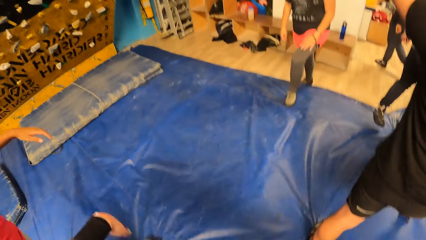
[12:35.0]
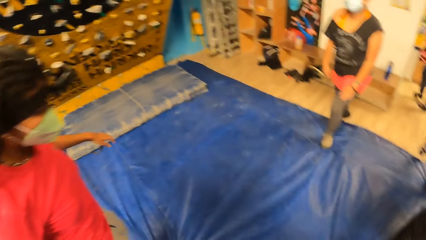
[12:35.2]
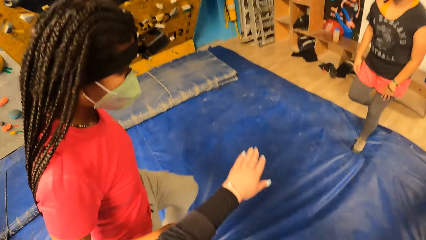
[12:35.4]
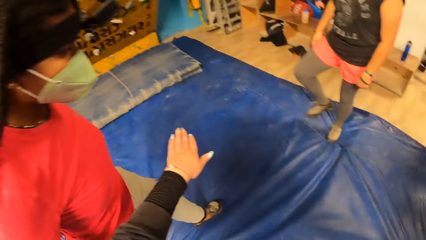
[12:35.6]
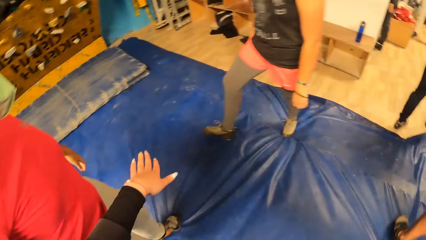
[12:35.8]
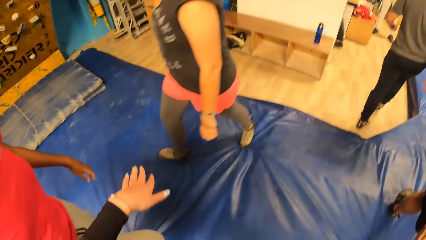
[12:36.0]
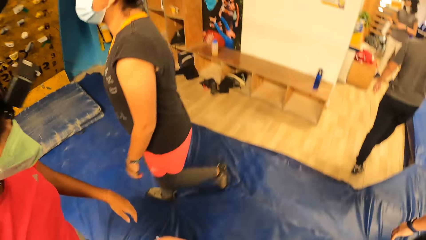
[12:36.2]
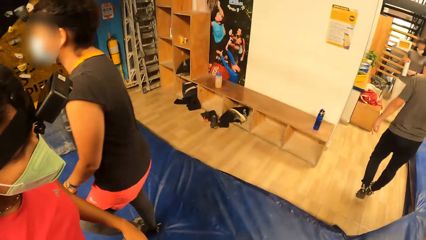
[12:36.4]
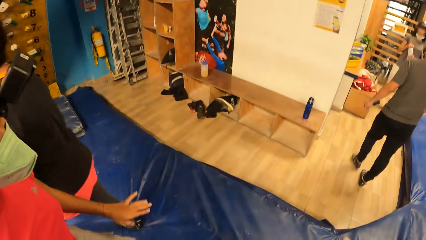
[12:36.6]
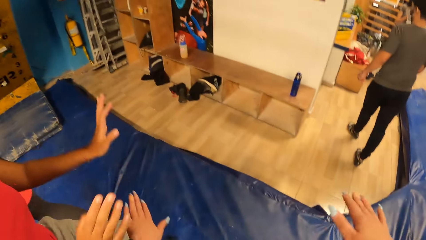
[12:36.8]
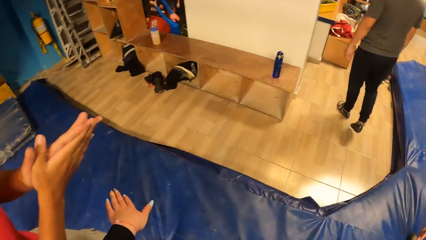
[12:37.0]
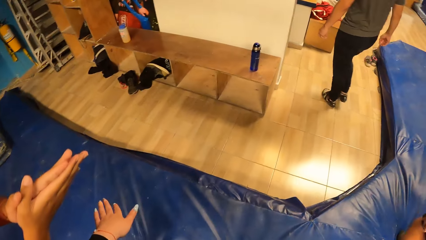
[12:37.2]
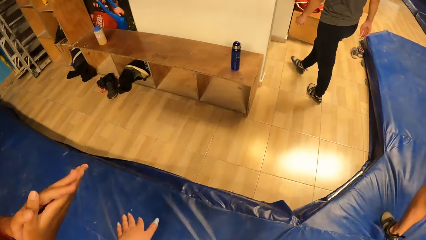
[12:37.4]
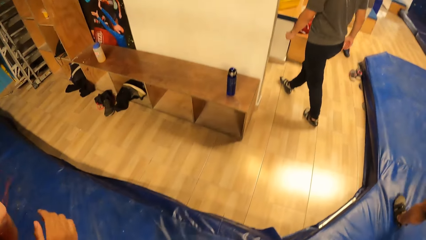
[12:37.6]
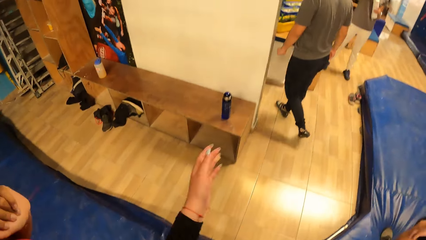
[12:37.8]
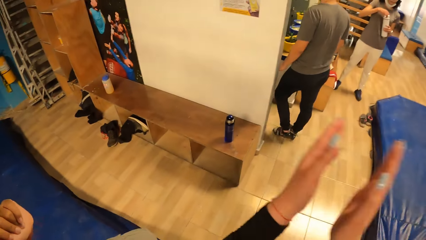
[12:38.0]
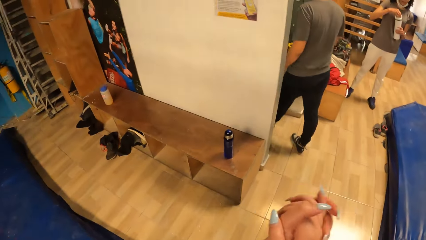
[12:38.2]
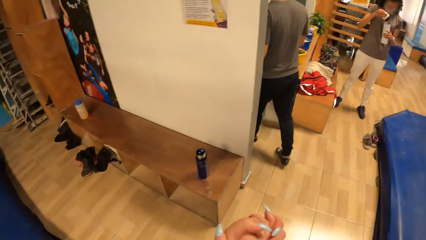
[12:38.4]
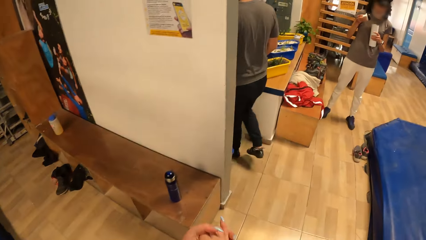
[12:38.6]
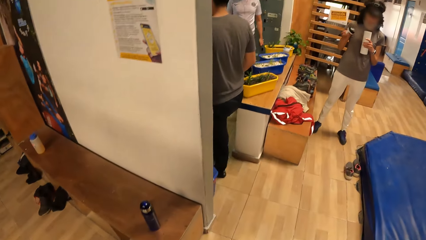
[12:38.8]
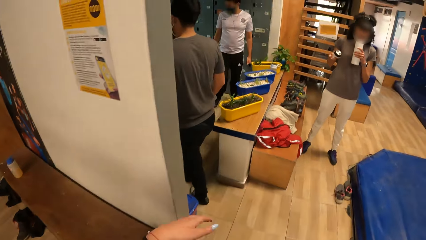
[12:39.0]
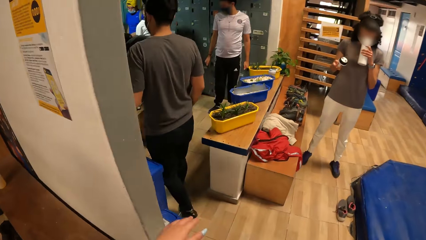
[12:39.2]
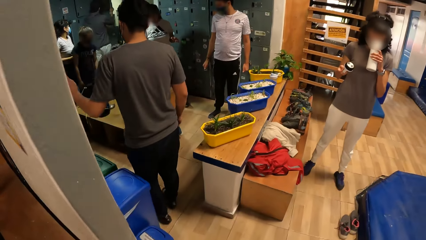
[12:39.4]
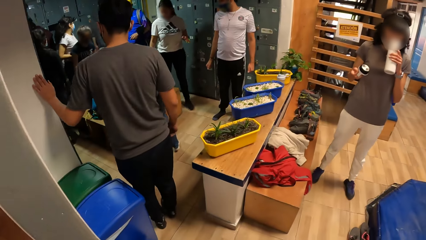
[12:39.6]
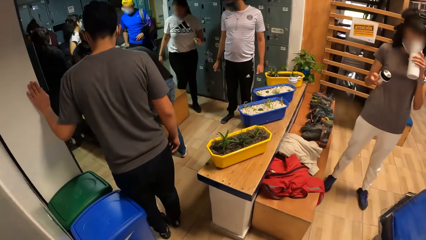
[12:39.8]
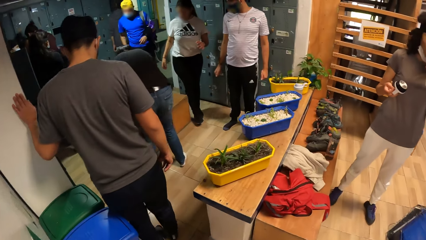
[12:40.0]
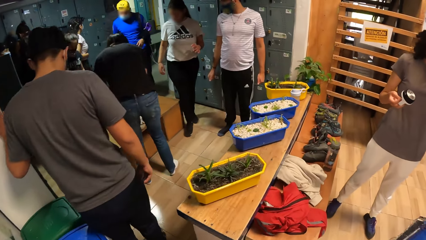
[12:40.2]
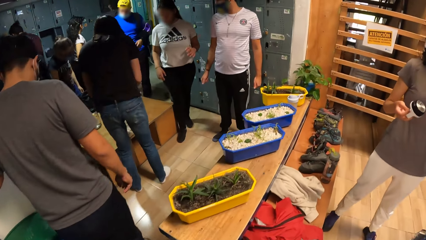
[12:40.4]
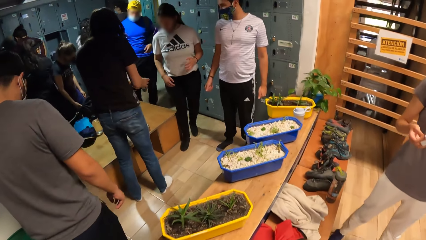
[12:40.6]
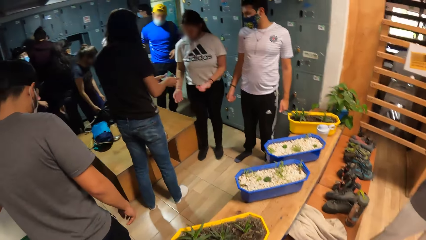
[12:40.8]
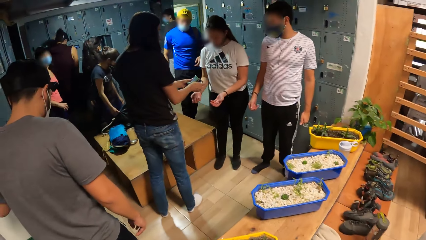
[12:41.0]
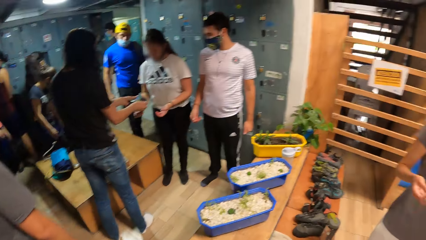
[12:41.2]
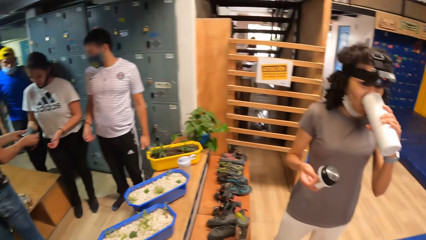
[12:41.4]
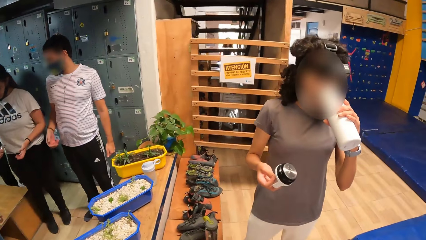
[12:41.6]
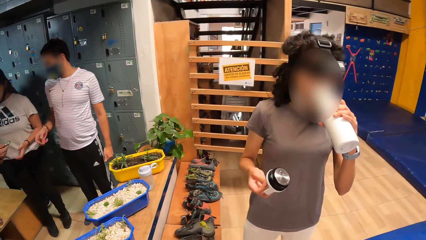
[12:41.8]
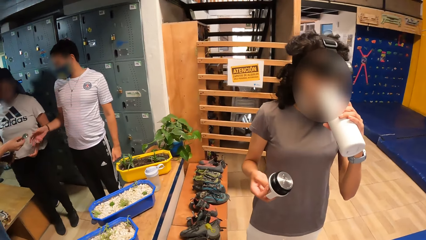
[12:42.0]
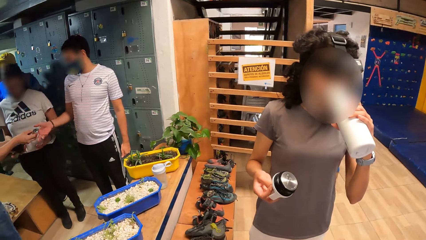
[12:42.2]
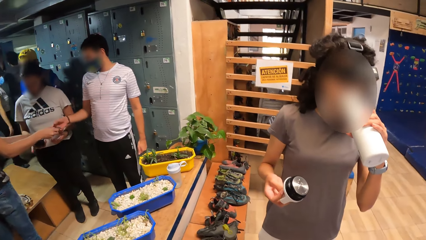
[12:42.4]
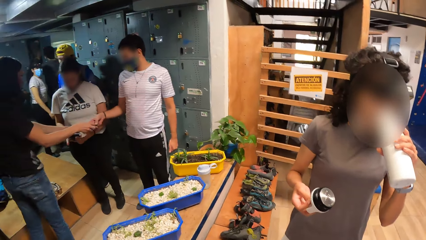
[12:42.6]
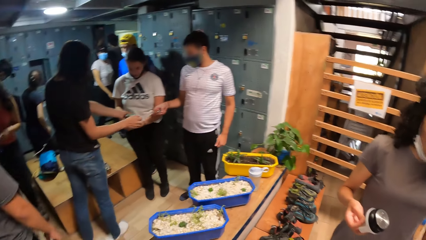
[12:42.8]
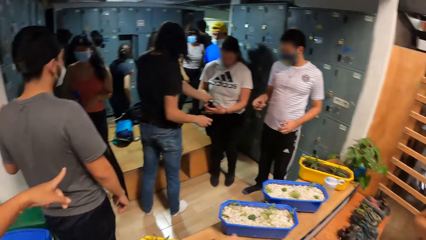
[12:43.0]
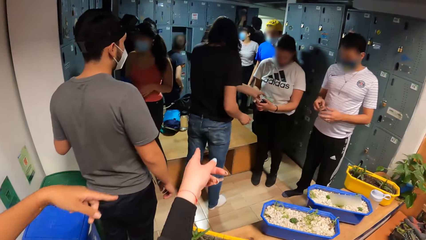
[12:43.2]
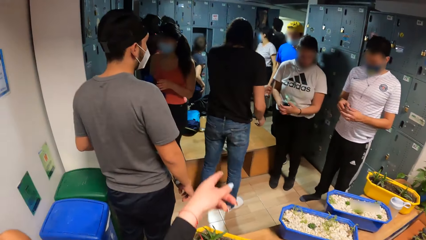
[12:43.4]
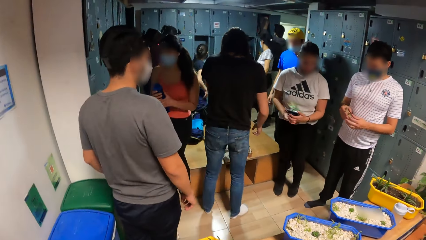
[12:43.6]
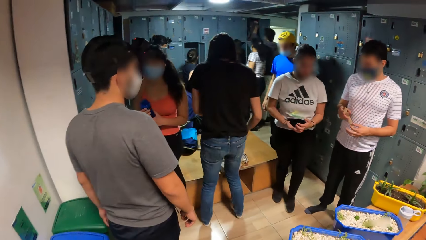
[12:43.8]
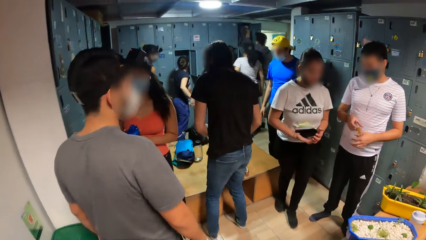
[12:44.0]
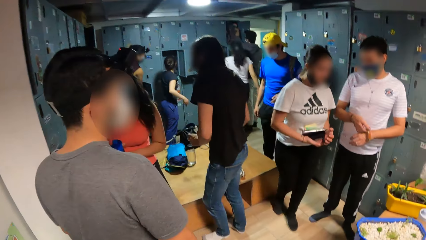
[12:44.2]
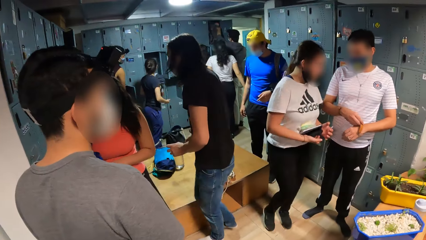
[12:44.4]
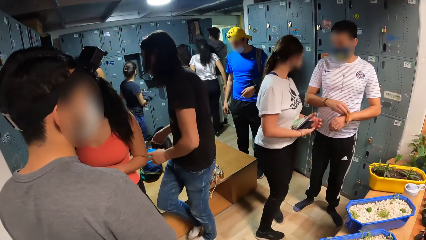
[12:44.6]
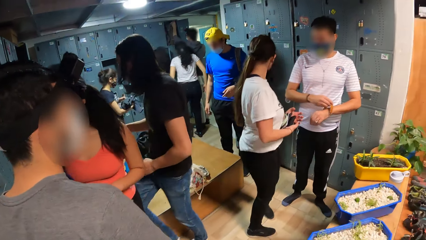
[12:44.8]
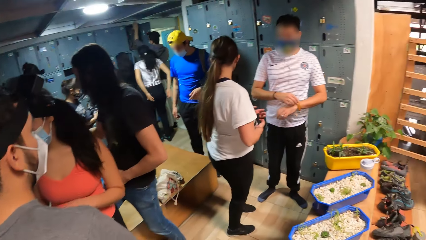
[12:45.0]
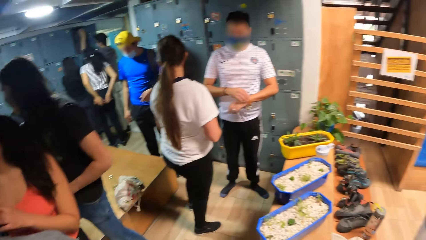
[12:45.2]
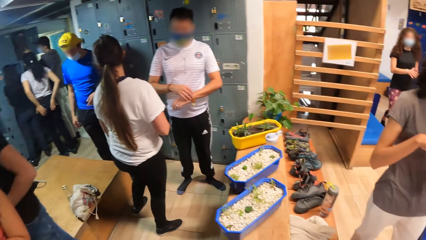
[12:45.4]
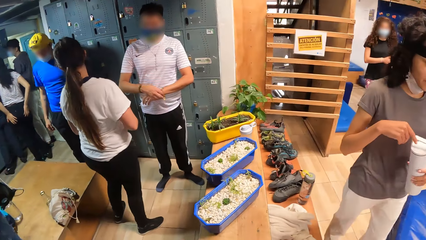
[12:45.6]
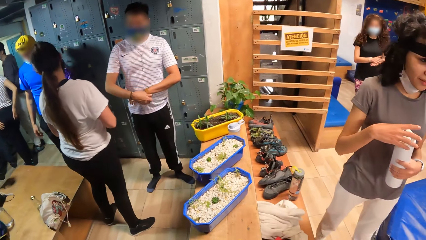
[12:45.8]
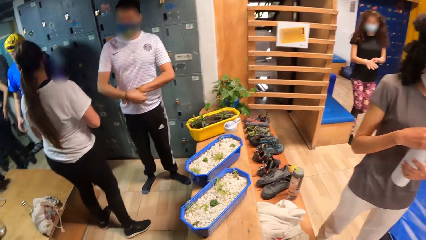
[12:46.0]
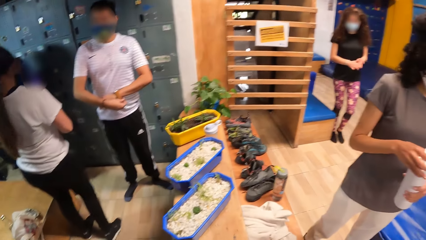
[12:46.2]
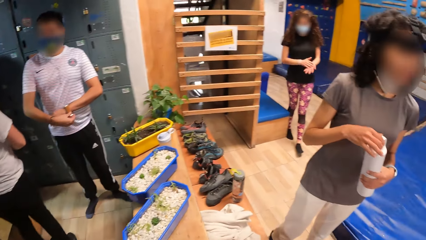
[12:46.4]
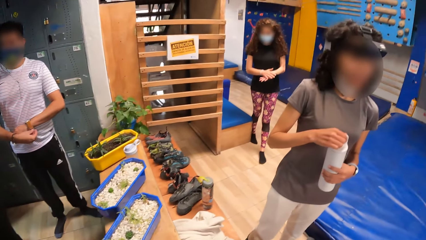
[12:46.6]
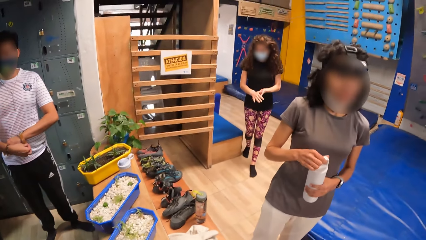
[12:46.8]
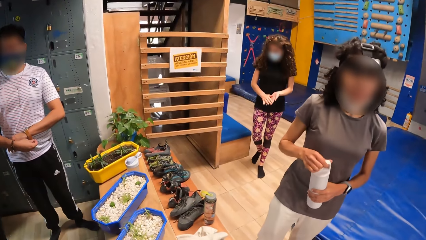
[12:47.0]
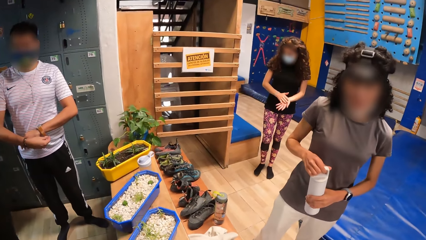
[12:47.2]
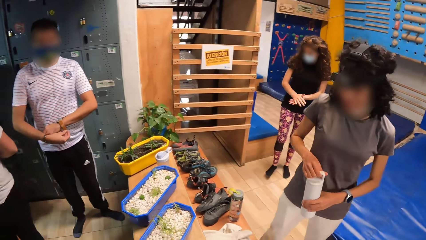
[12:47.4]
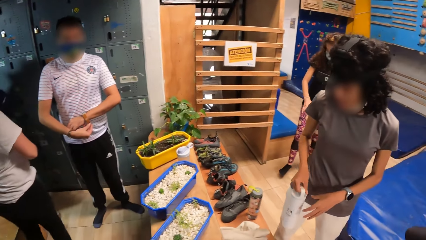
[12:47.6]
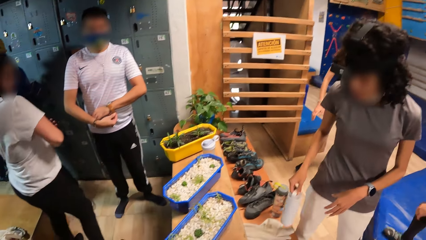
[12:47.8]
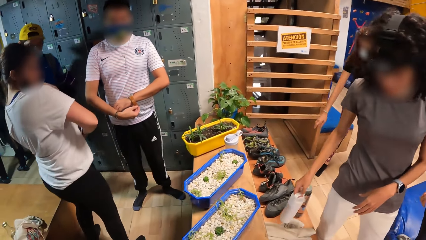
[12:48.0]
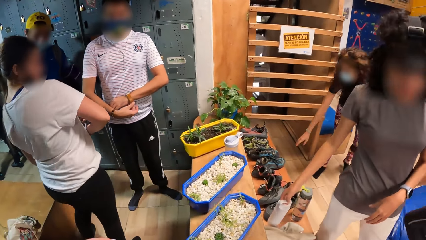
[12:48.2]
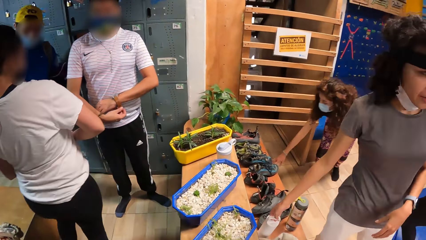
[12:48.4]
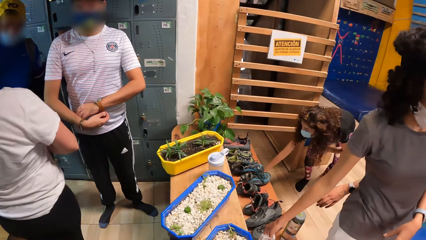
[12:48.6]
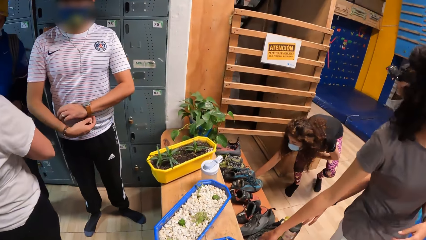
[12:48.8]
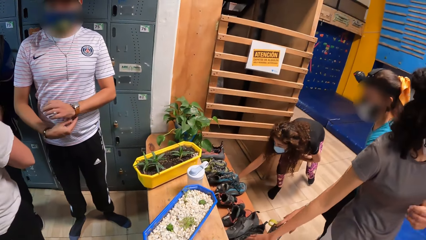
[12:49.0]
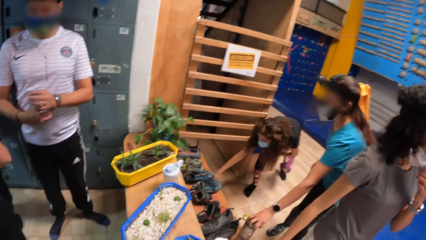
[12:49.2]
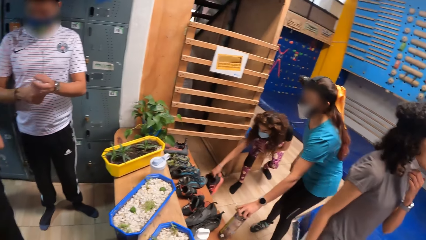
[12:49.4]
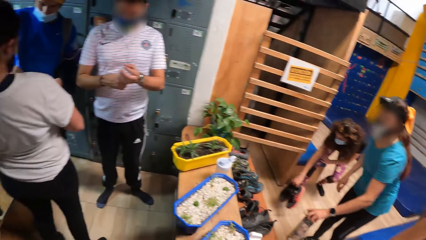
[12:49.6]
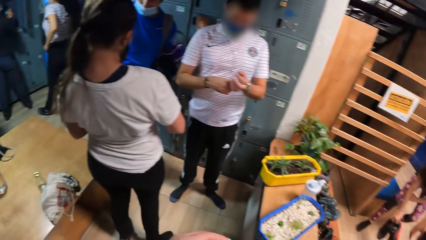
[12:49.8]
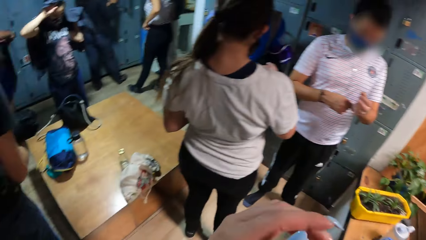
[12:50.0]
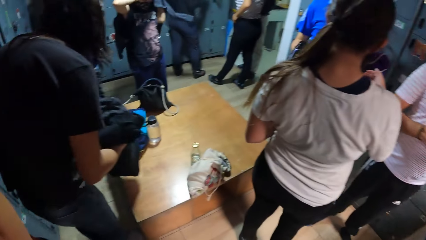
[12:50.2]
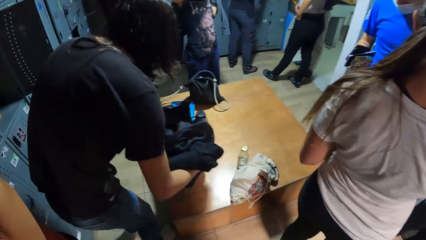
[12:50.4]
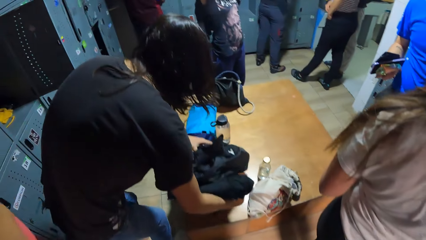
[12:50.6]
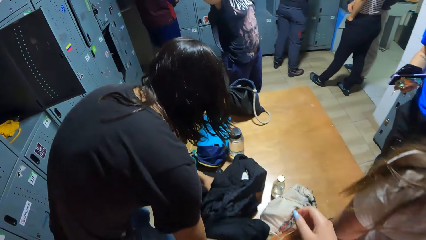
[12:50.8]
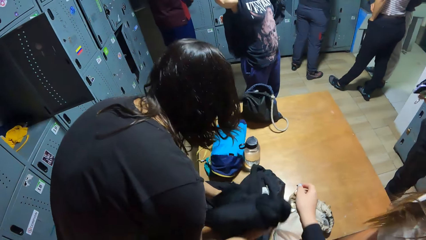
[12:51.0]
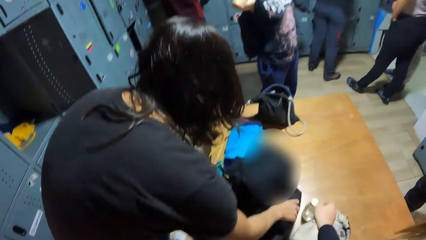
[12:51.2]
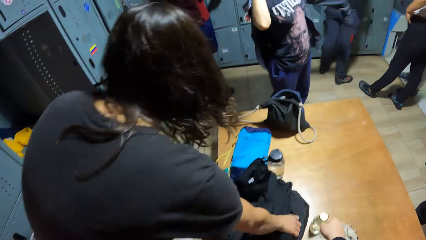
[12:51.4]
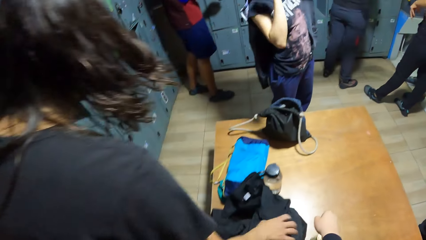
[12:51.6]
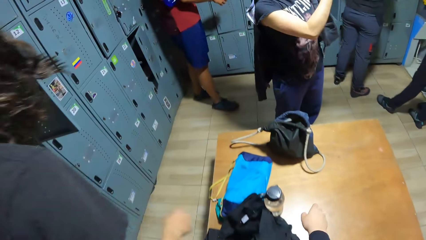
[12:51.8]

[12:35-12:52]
The camera wearer interacts with a lady. She claps her hand. Another lady drinks water from the bottle. The camera wearer interacts with friends. The other lady closes the bottle and drops the bottle on the desk. The camera wearer walks in the room.
